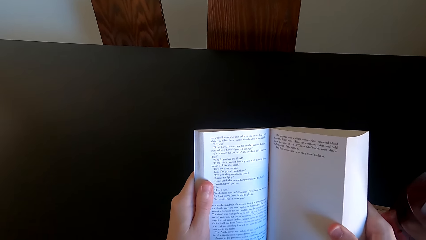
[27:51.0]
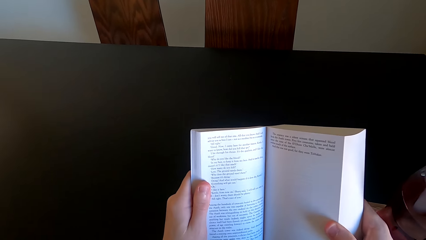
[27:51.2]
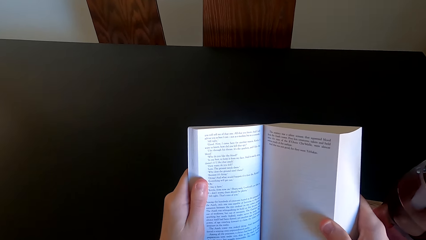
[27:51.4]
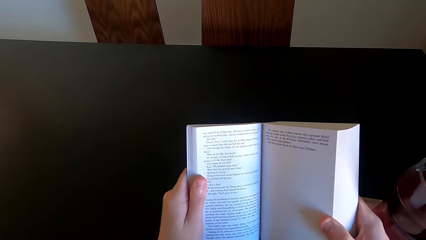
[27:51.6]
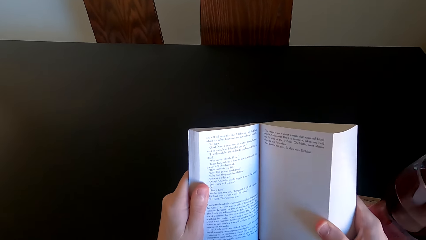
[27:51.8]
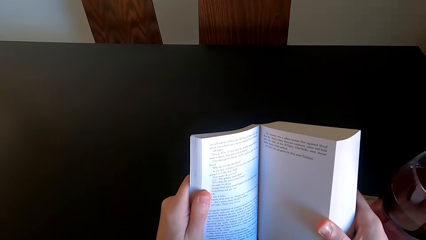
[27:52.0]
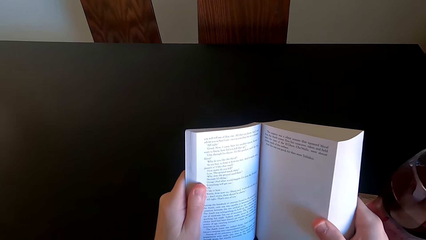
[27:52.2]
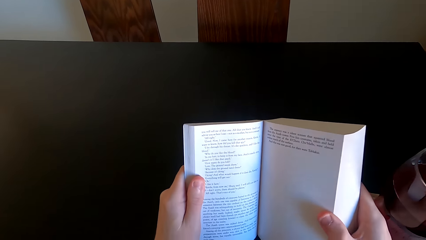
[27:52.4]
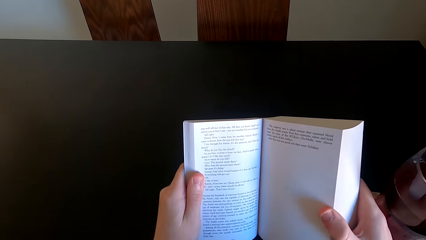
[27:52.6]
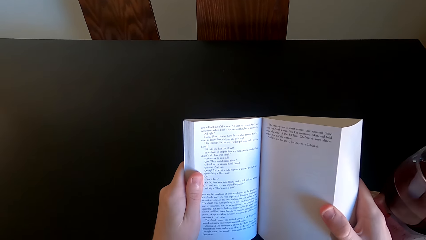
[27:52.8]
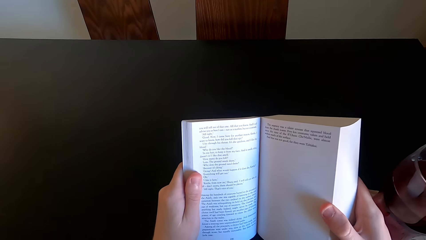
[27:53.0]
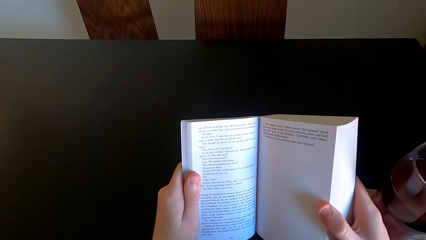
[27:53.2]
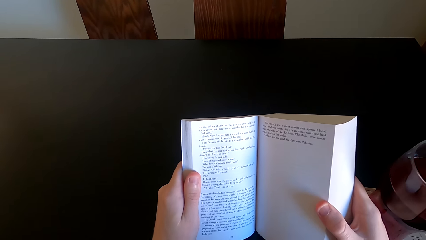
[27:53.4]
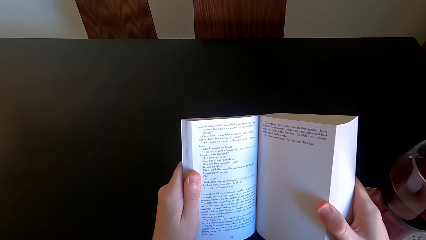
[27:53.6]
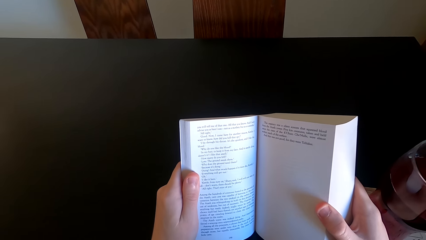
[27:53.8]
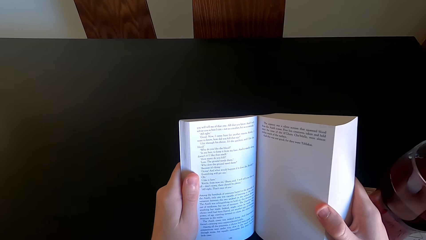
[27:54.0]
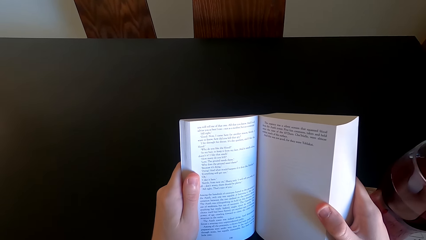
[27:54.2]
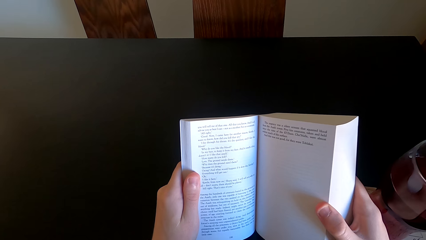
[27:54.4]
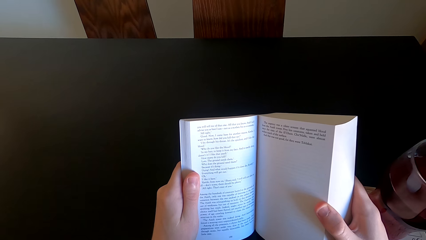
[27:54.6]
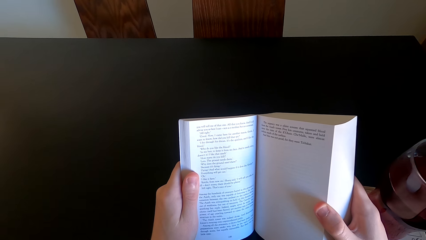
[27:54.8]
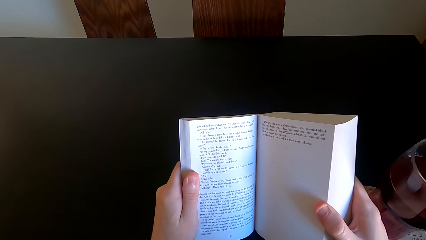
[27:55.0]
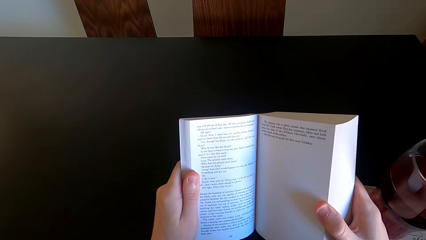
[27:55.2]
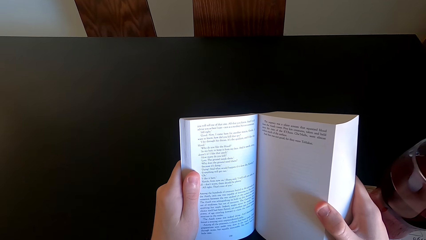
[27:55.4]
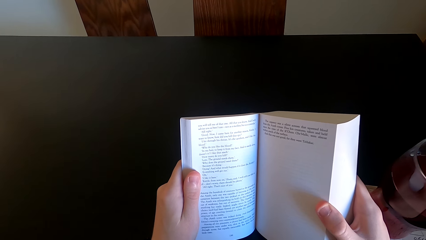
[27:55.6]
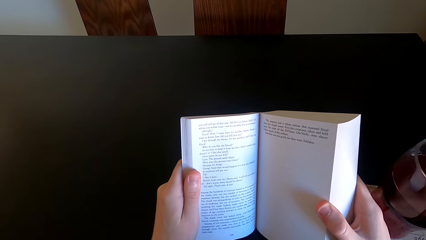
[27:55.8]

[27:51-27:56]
The camera wearer reads the book.

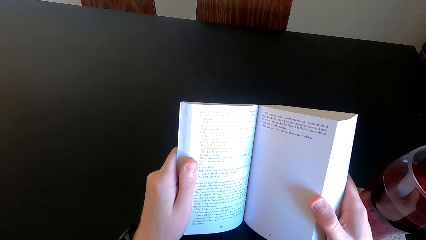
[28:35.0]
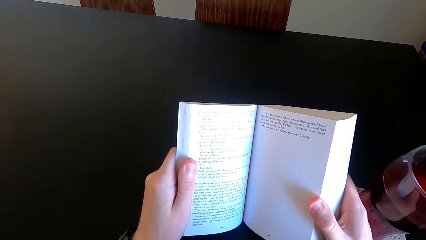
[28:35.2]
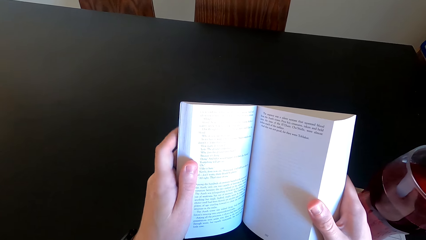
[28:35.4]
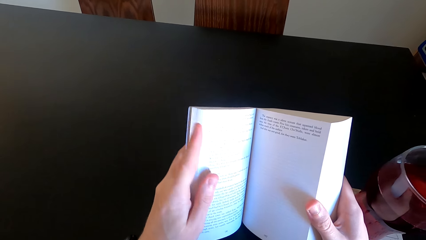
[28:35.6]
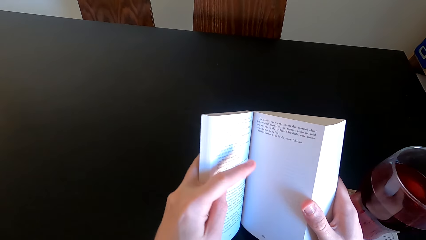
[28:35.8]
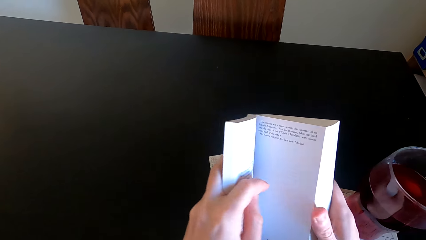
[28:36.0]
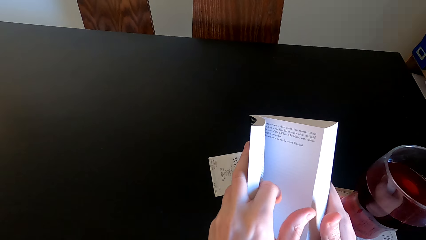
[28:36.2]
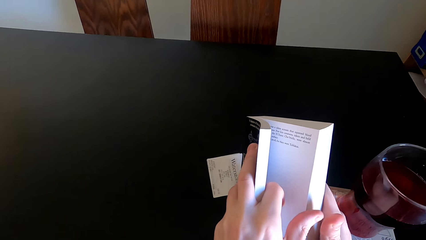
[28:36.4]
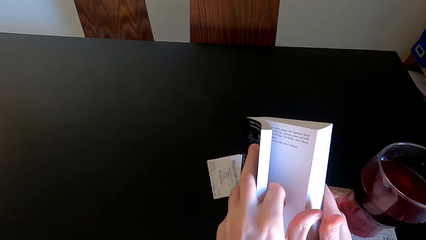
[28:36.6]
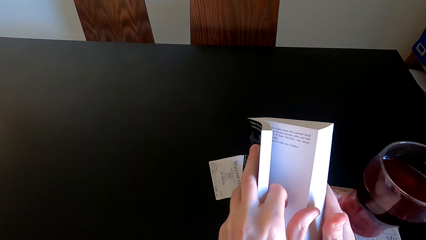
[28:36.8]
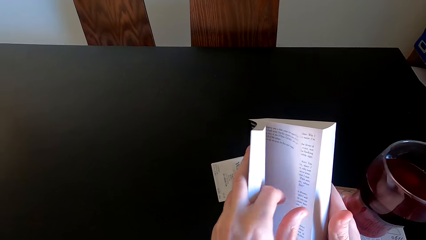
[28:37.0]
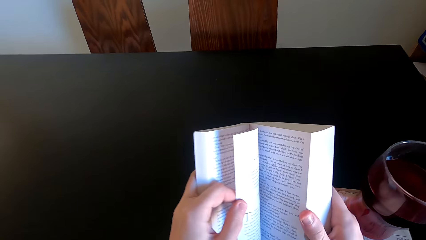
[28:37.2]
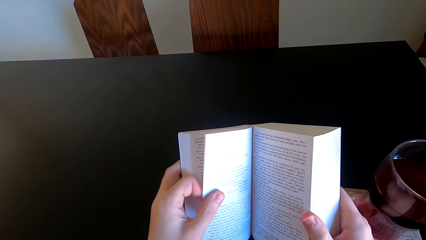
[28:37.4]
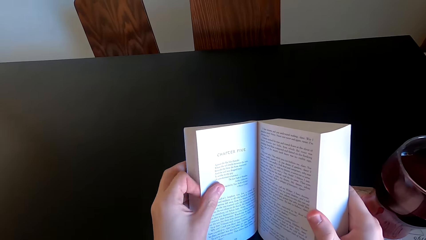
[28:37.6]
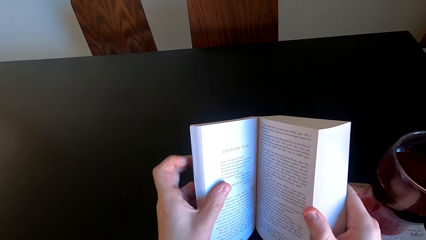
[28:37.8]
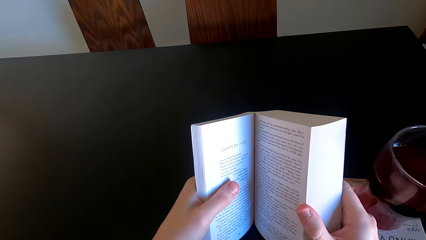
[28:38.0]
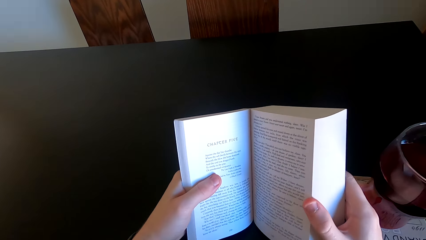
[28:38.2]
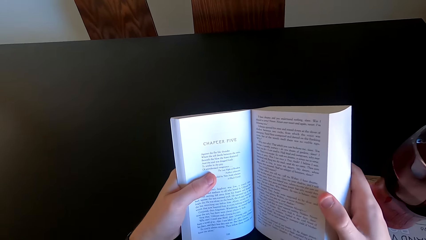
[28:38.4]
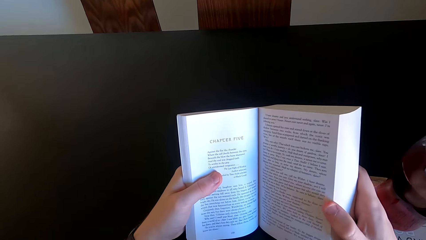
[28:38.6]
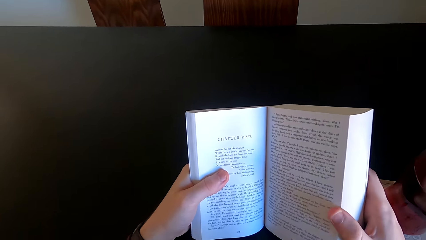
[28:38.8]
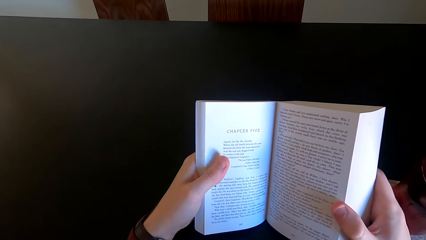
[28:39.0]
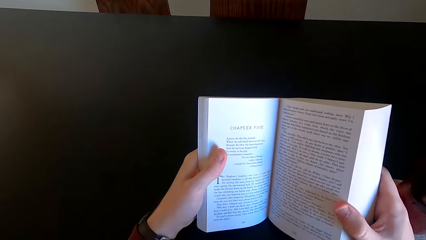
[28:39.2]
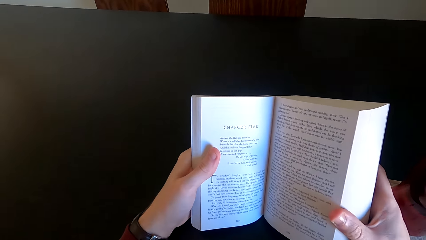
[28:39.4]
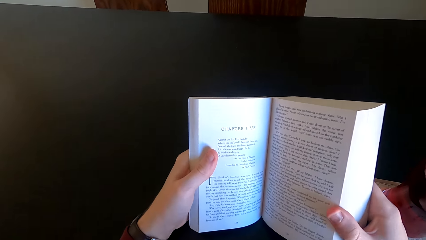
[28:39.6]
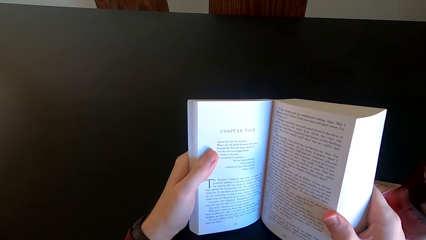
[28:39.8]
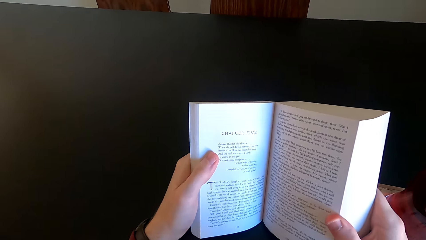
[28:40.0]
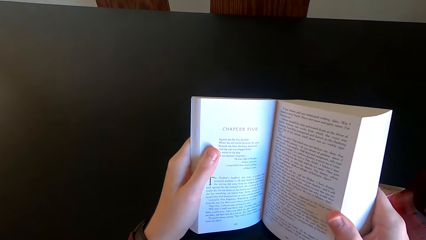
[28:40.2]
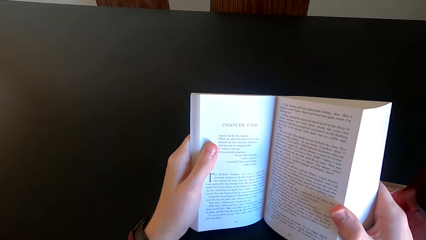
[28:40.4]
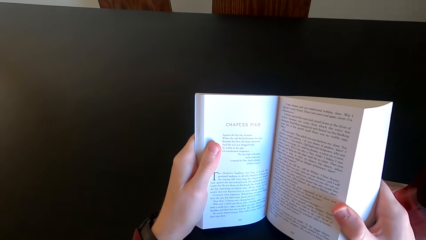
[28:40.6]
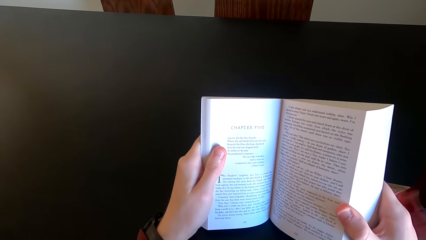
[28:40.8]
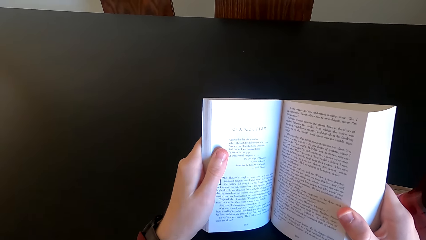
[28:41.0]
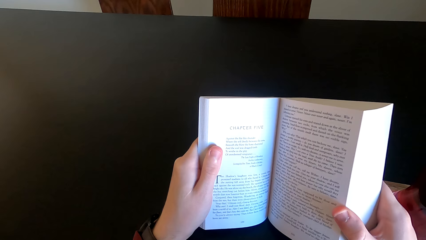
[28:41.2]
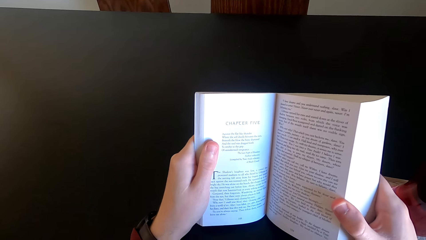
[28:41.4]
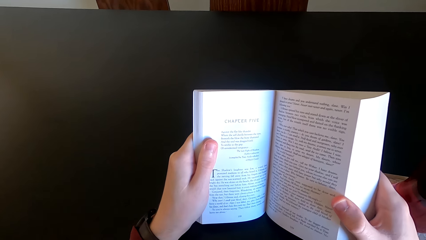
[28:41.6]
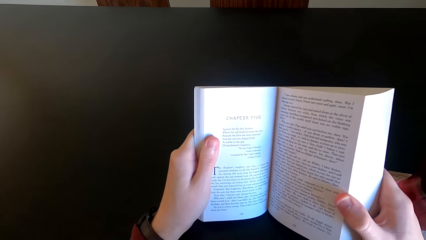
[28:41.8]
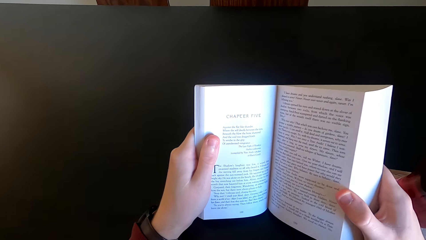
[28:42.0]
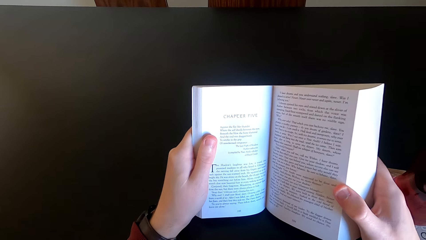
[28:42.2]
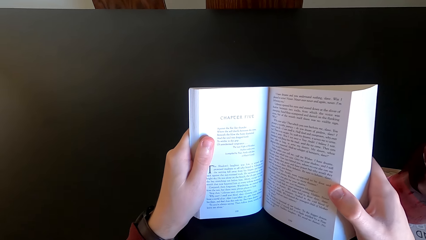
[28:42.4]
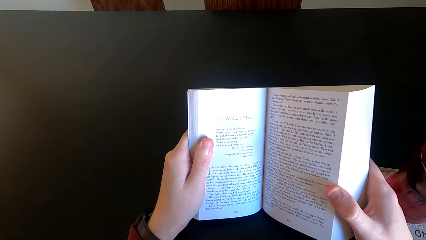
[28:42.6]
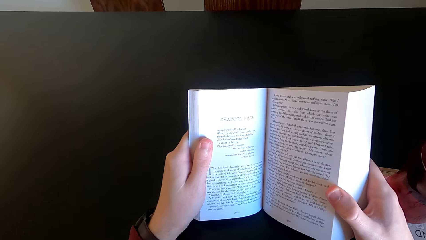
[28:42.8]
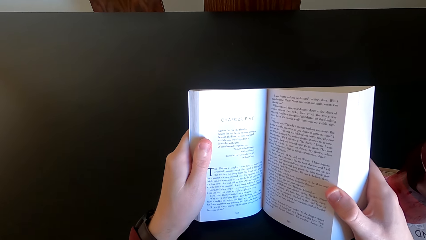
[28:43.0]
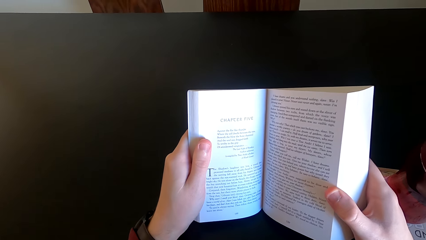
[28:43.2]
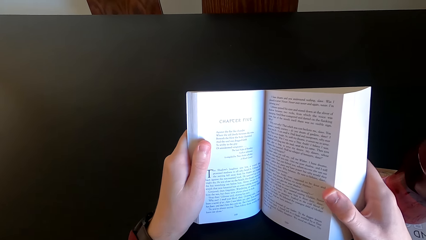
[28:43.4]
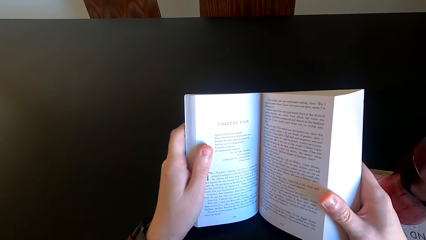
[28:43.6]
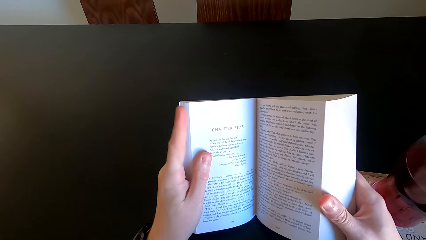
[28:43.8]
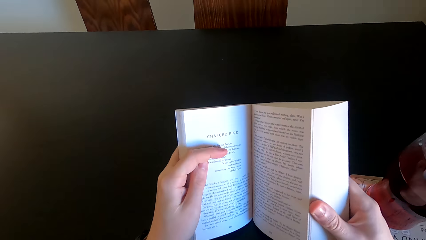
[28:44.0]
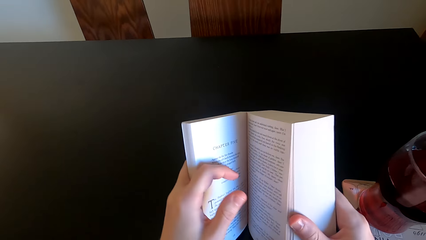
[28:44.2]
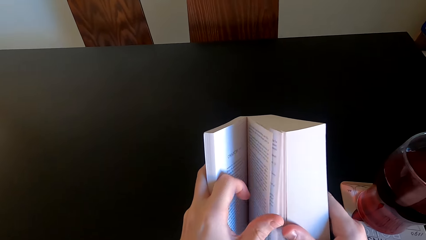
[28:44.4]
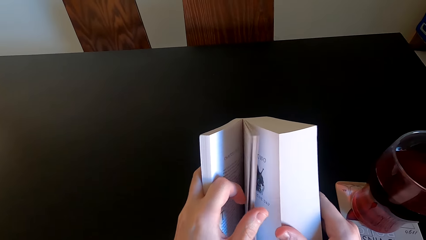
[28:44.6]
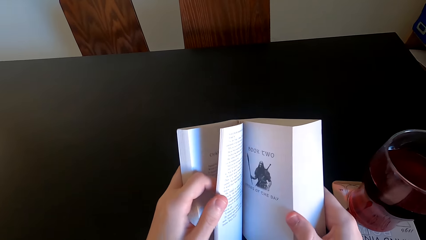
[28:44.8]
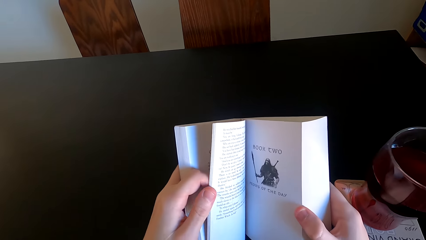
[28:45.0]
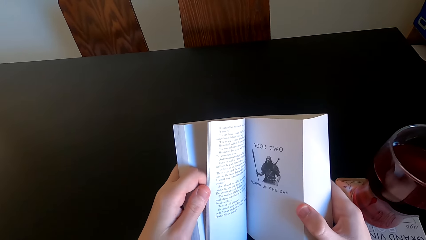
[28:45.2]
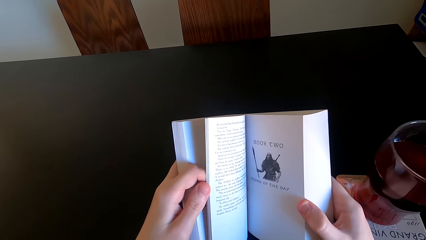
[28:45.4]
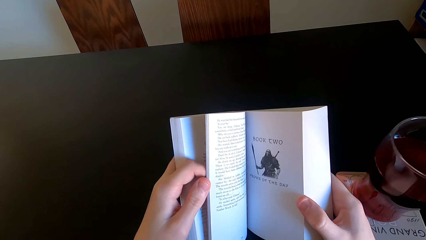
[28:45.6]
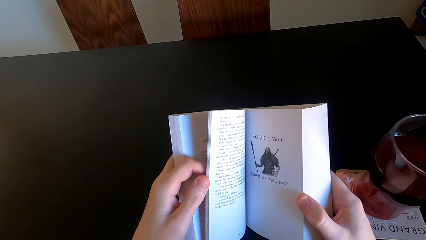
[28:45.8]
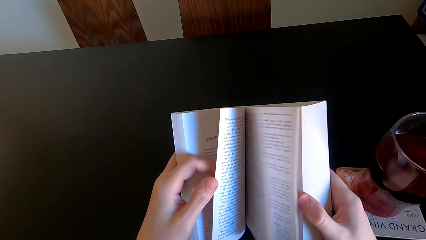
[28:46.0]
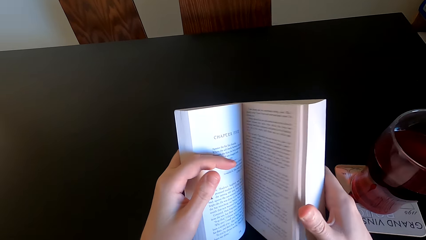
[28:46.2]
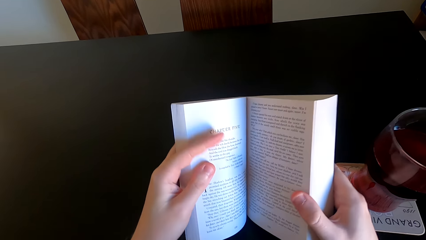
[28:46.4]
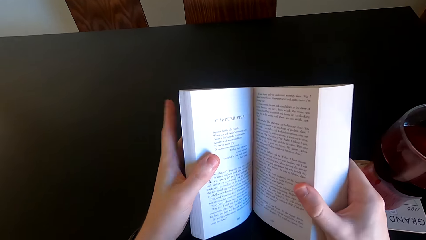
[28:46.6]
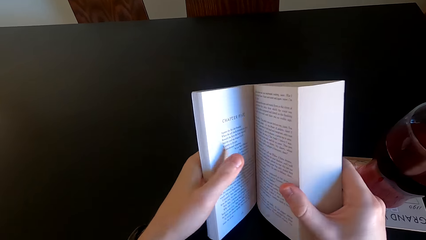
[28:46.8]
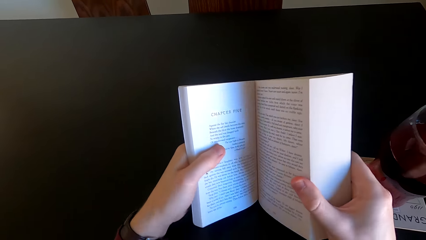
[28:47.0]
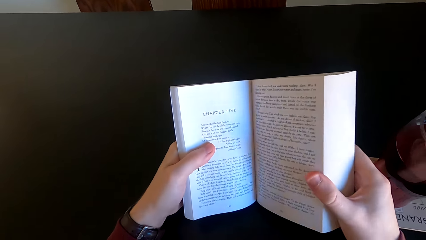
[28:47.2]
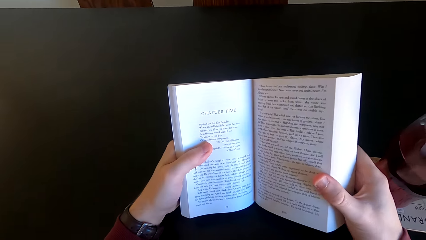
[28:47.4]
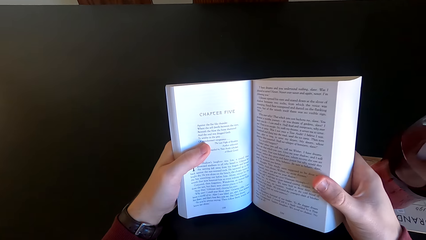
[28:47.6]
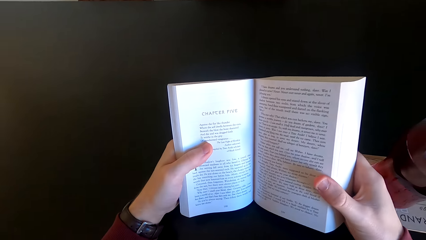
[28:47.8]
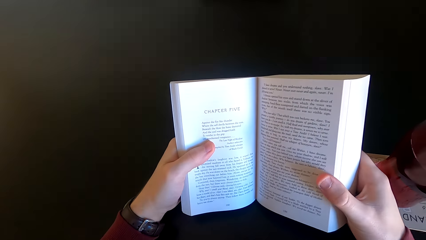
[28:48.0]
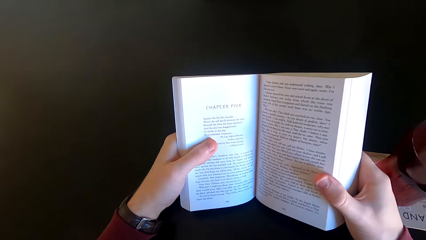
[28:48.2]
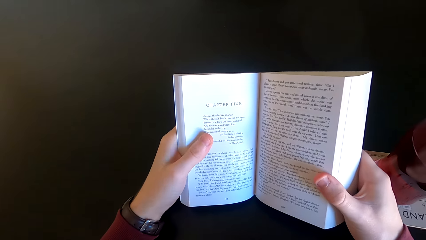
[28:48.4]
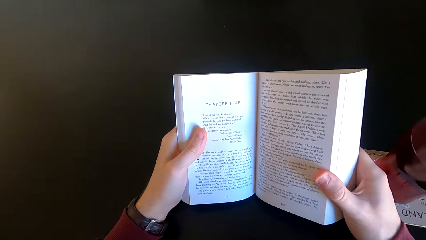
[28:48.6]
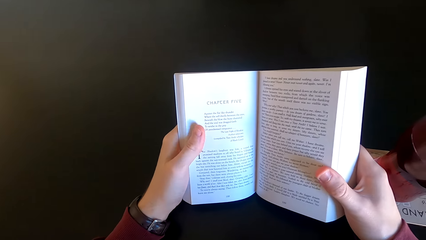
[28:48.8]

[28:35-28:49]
The camera wearer opens another page of the novel or book. They continue to read the novel. They open the next page. They open the pages of the book.
